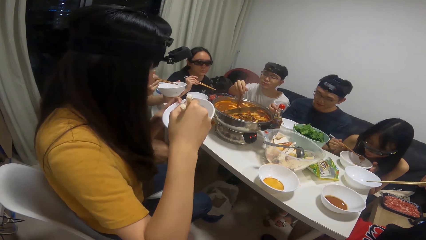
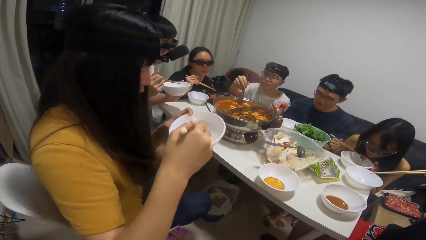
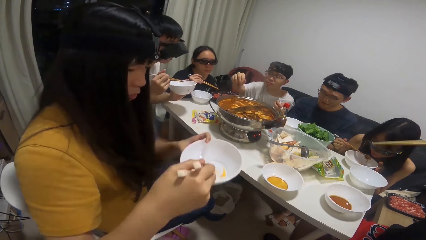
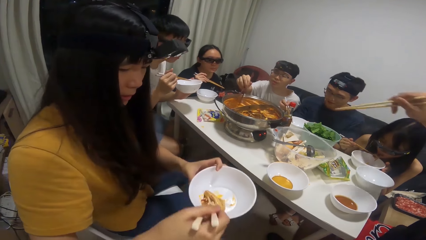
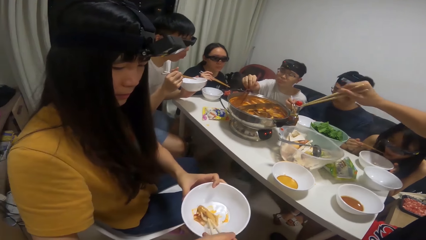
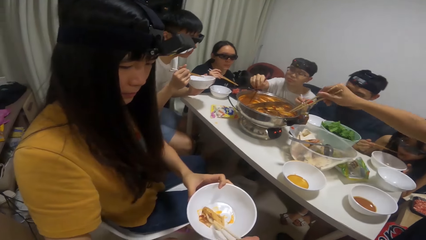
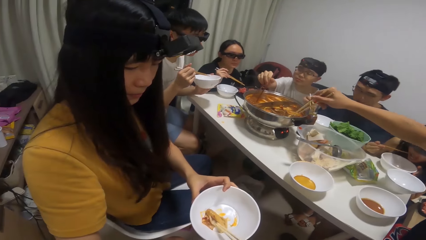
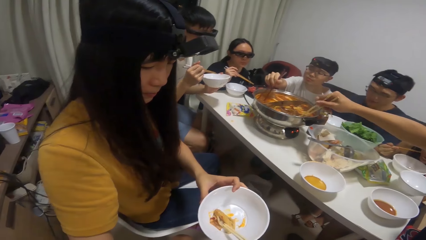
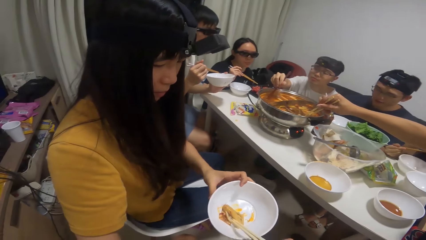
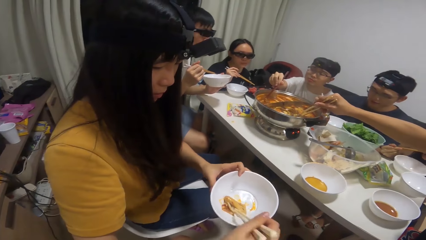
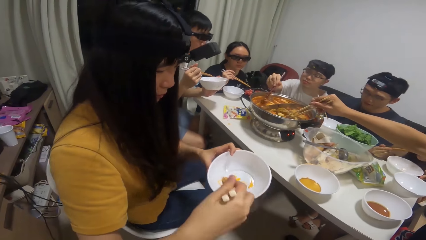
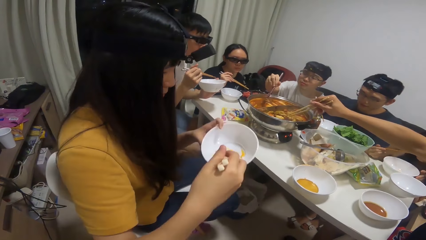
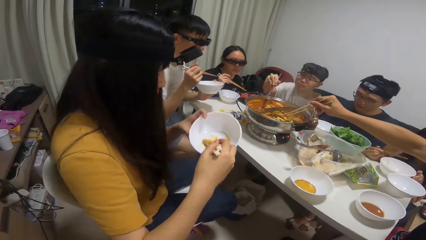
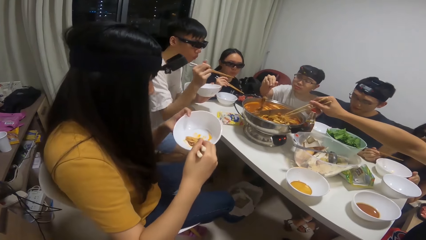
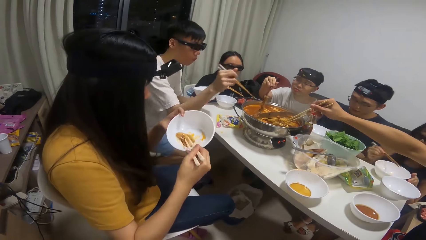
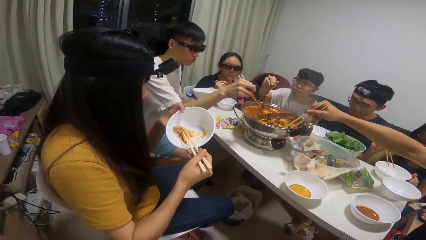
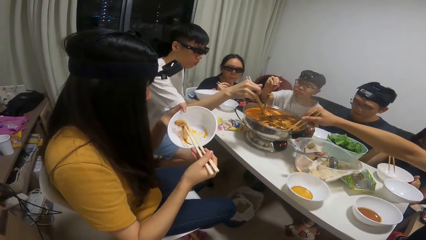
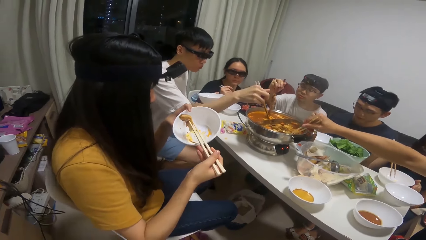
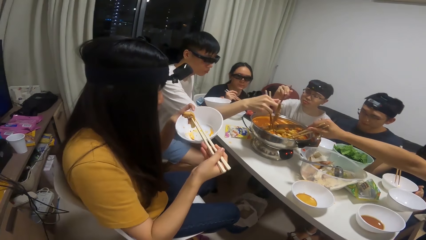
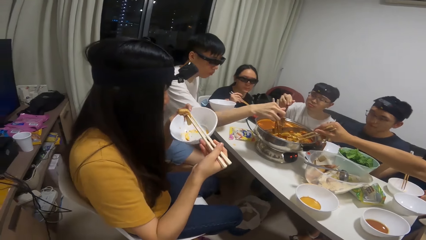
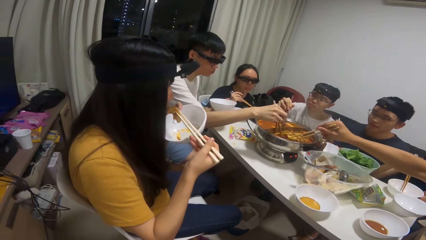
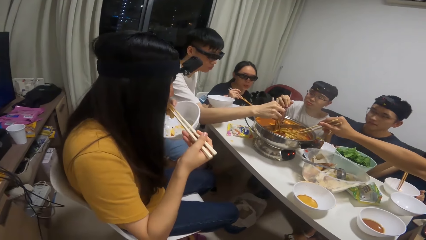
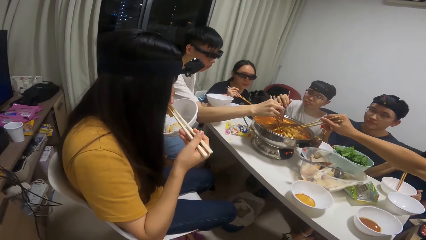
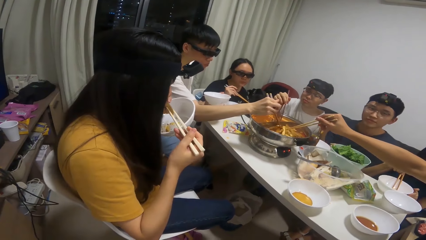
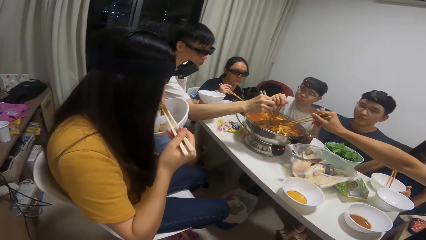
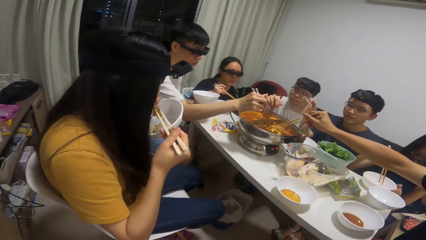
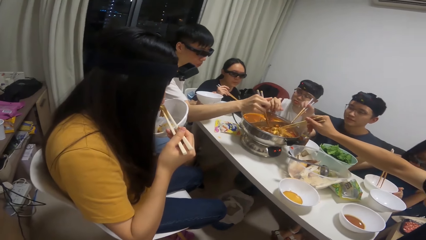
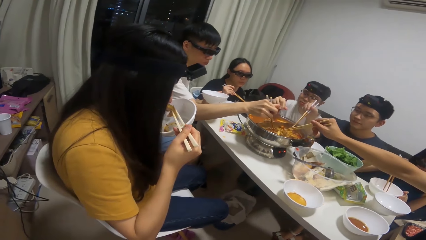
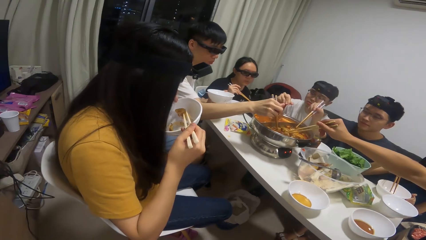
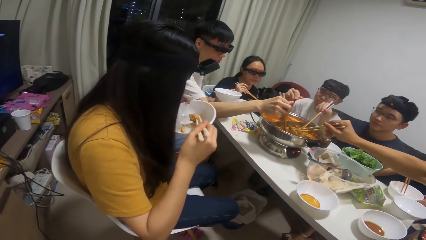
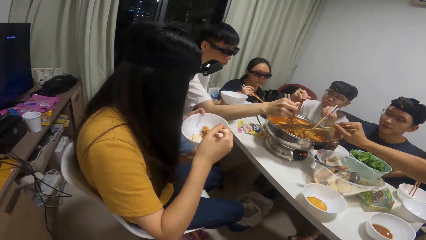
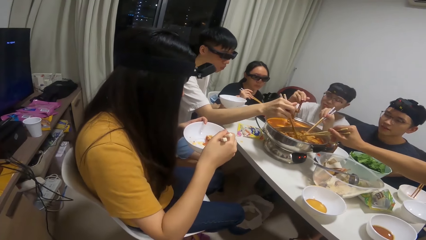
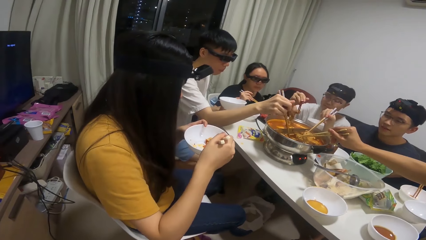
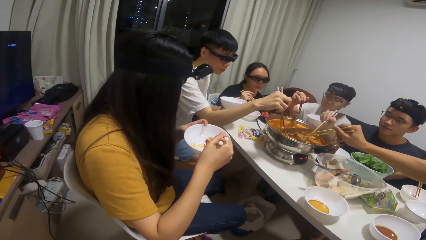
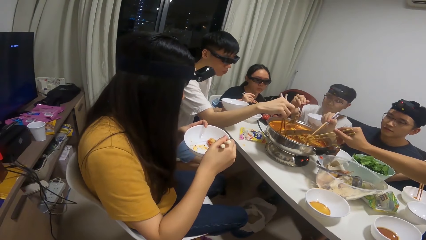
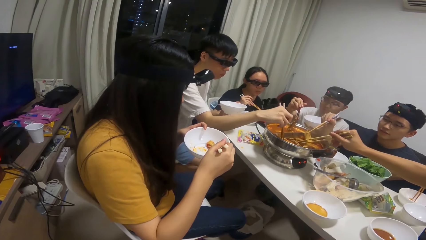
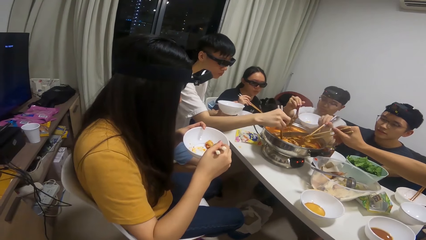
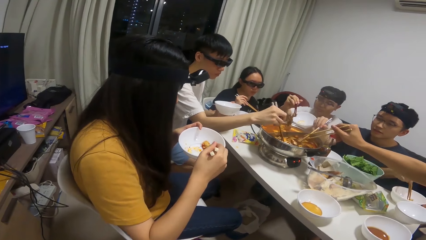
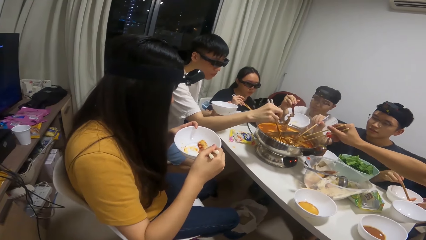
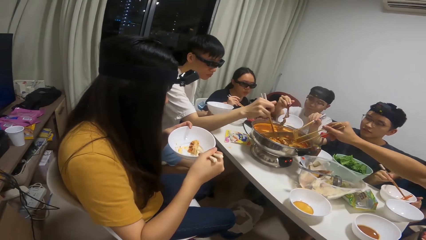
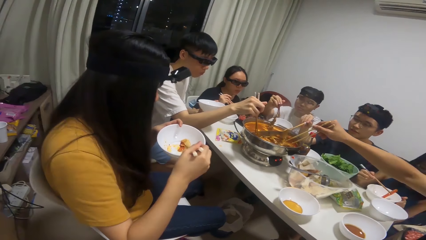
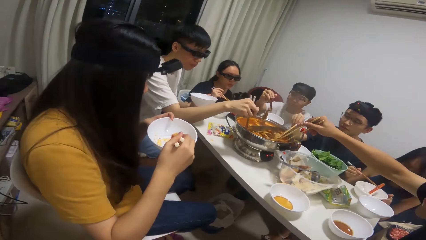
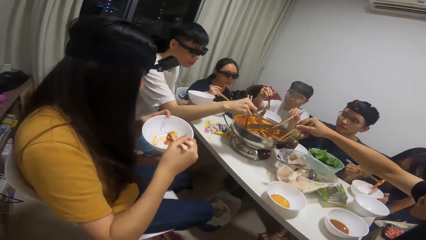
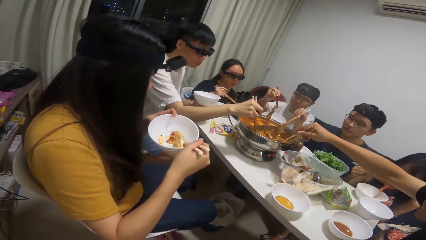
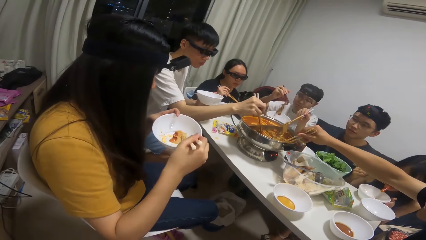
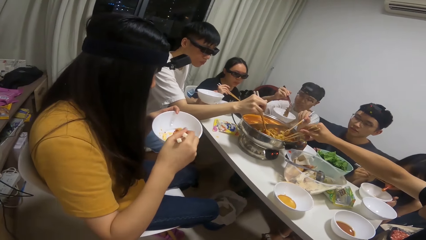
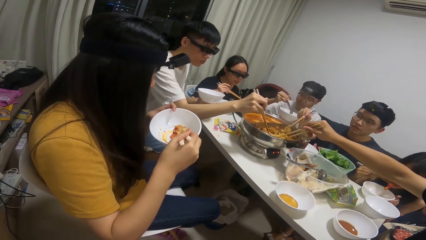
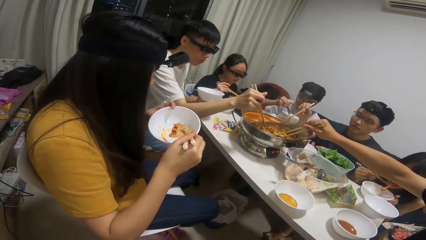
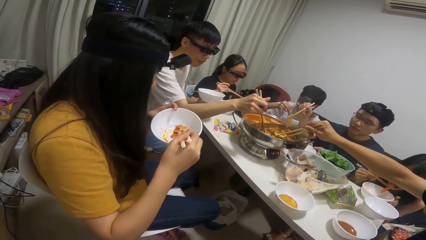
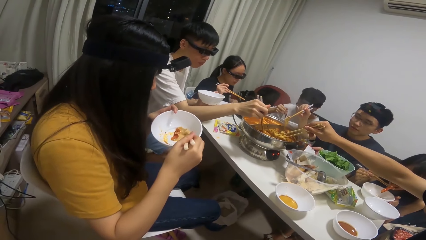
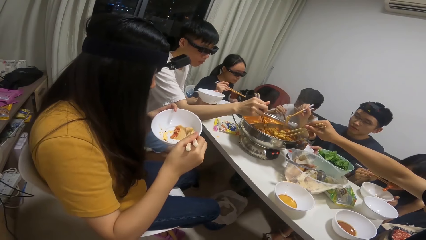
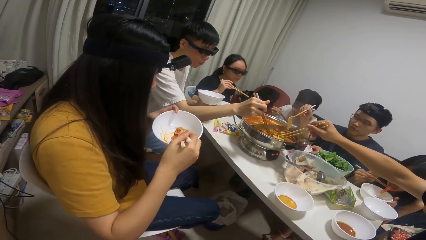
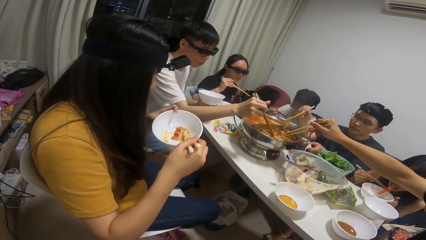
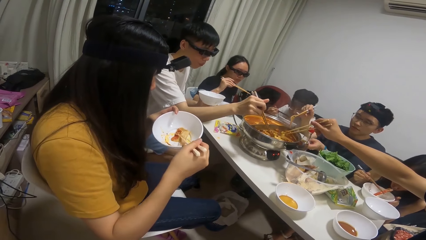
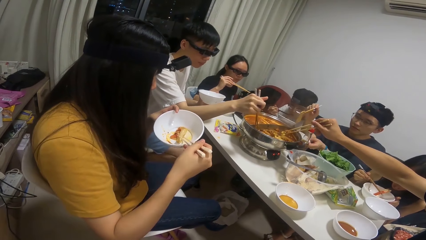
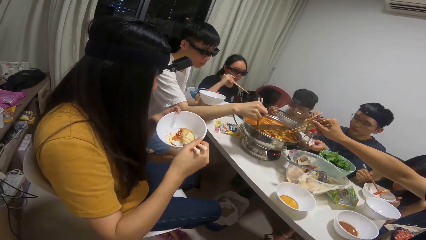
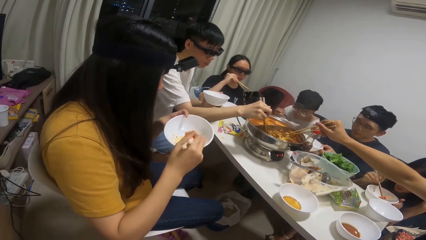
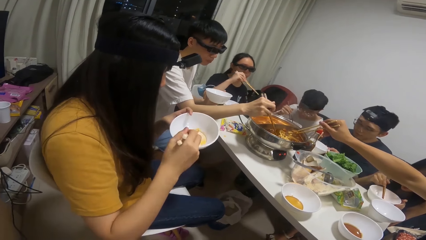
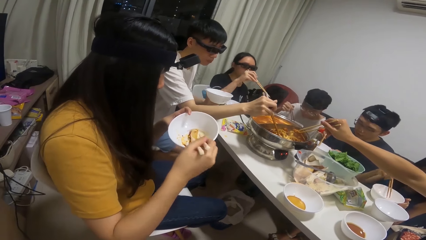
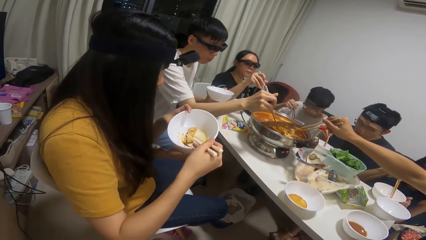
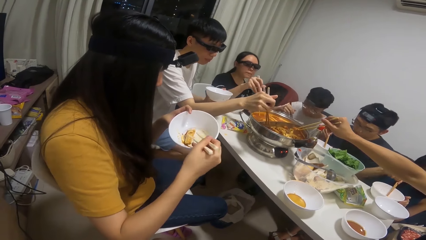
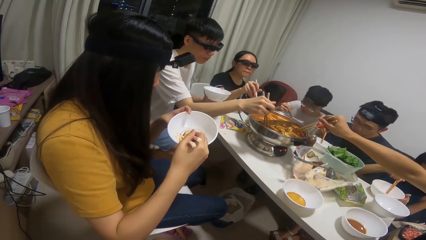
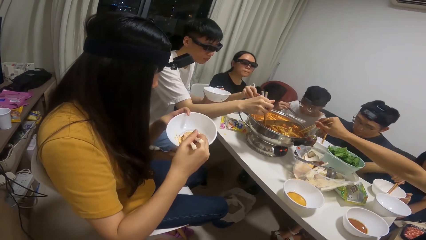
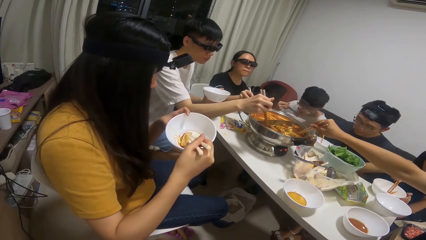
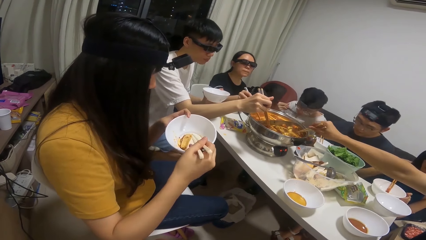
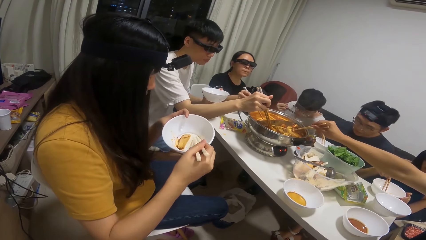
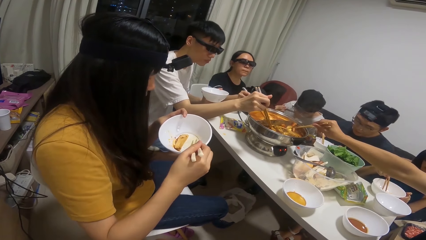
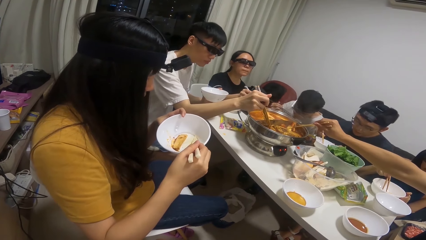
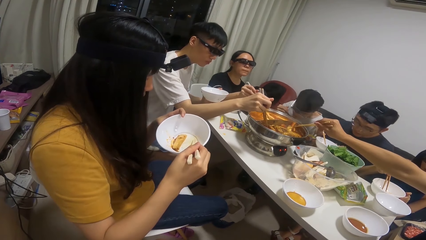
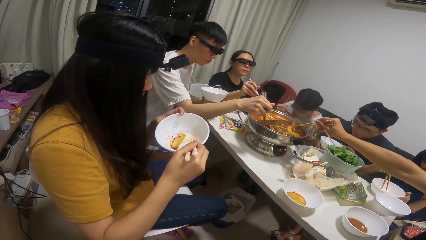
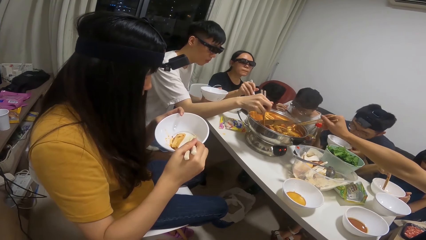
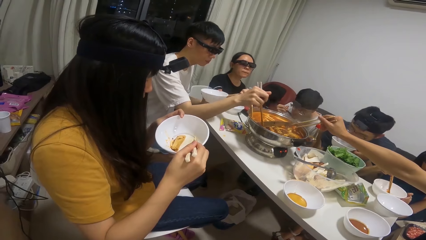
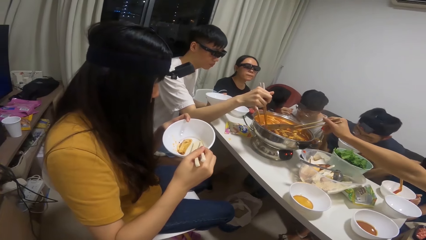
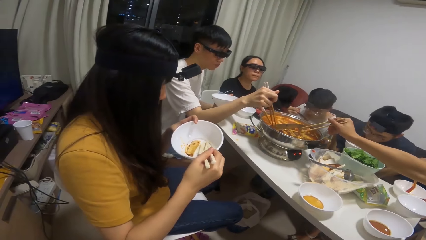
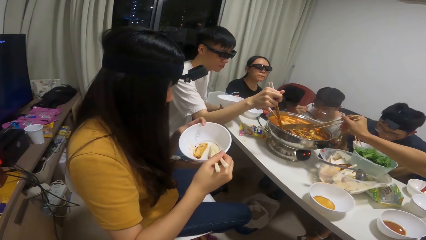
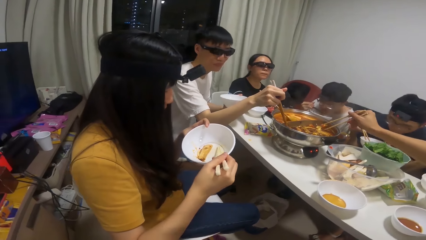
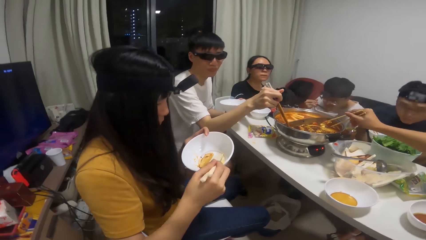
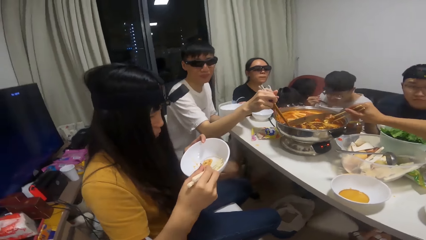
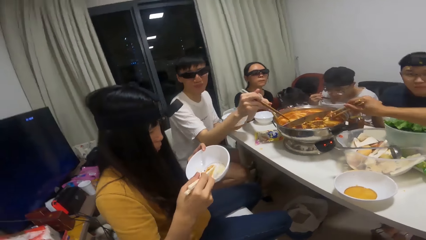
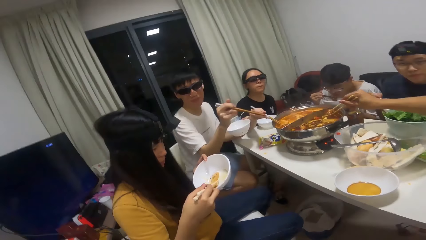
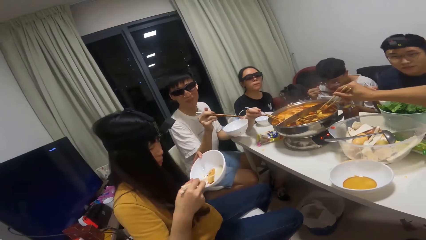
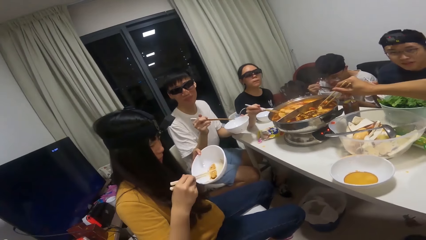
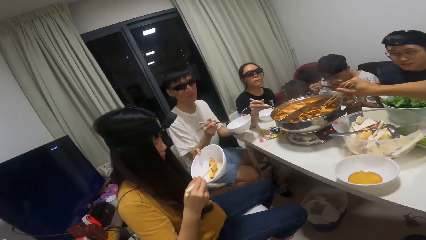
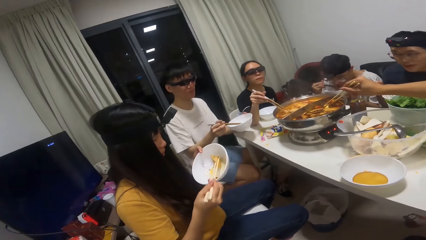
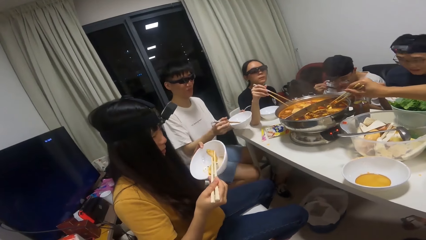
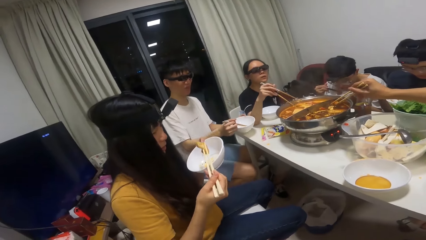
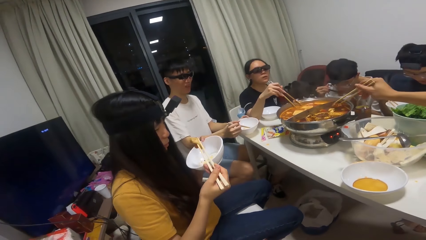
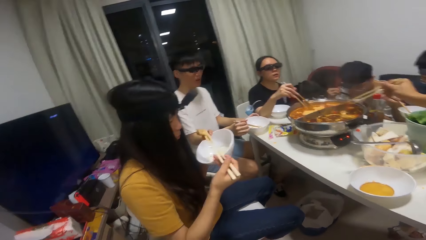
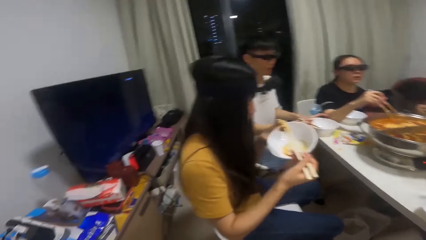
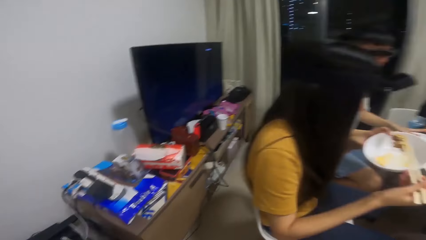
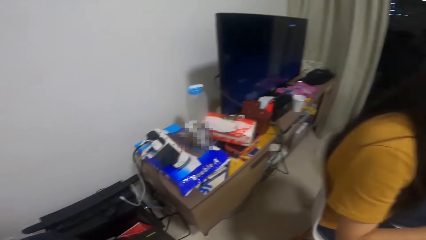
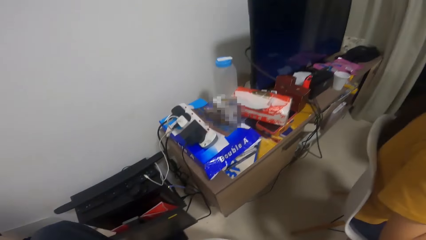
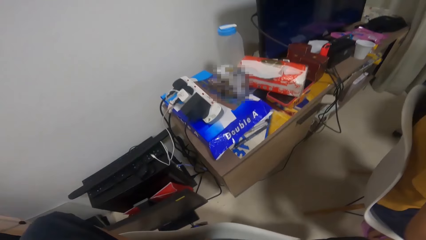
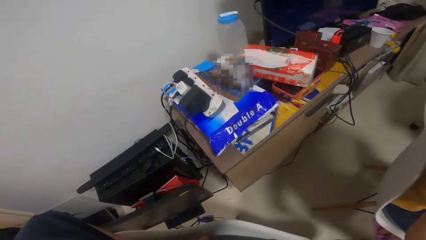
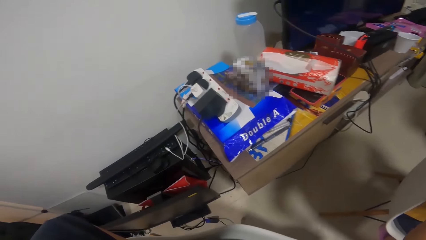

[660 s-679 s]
The camera wearer talks to a person. A man serves food inside the plate on the table with the chopstick in his right hand. Another man serves food inside the plate on the table with the chopstick in his right hand. A third man serves food inside the plate on the table with the chopstick in his right hand. A fourth man serves food inside the plate on the table with the chopstick in his right hand. The first man eats food with the chopstick in his right hand. The fourth man eats food with the chopstick in his right hand. The camera wearer looks around.
